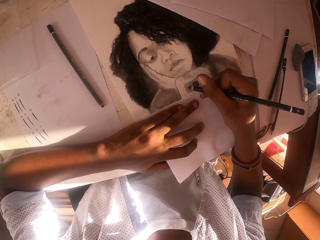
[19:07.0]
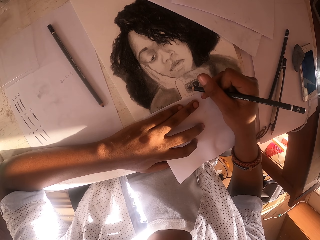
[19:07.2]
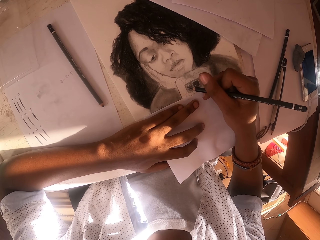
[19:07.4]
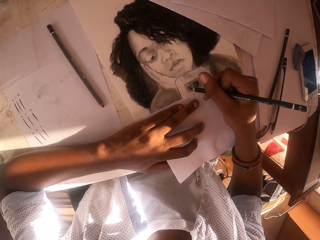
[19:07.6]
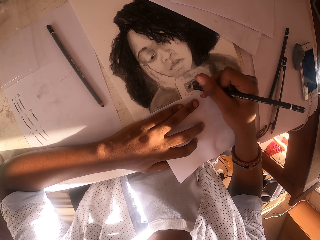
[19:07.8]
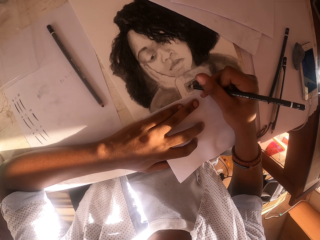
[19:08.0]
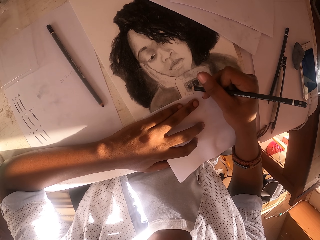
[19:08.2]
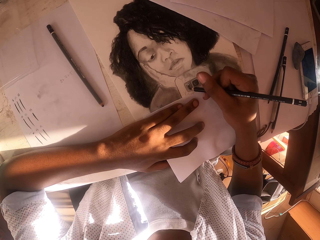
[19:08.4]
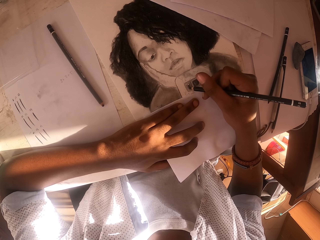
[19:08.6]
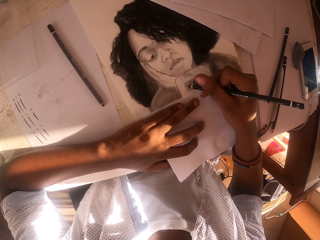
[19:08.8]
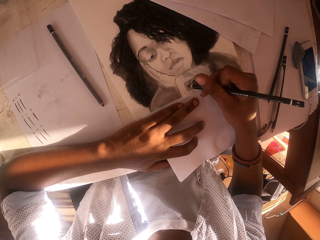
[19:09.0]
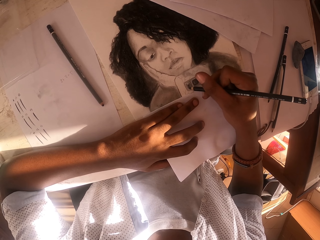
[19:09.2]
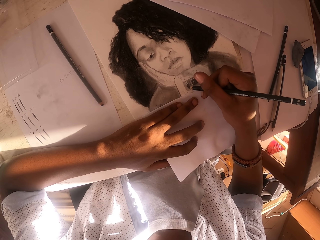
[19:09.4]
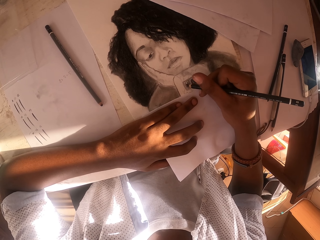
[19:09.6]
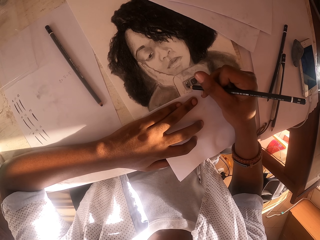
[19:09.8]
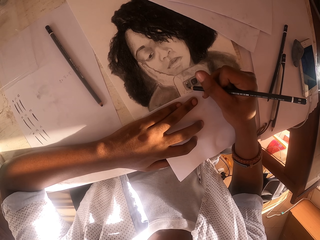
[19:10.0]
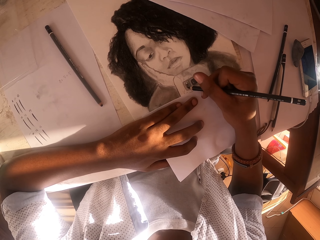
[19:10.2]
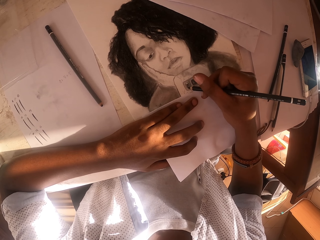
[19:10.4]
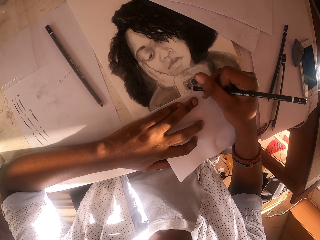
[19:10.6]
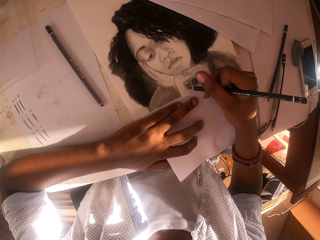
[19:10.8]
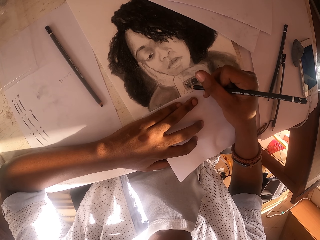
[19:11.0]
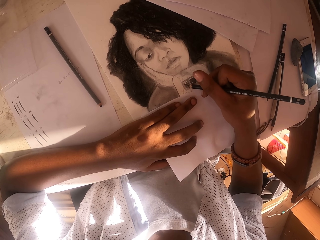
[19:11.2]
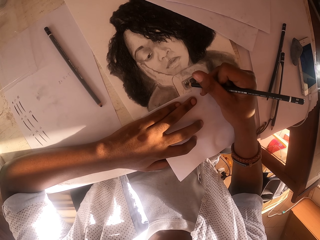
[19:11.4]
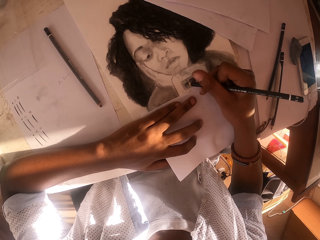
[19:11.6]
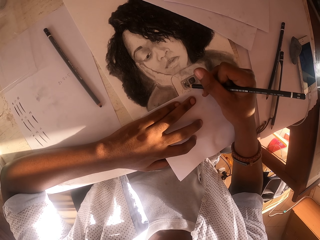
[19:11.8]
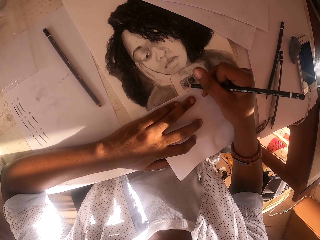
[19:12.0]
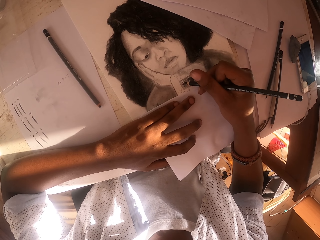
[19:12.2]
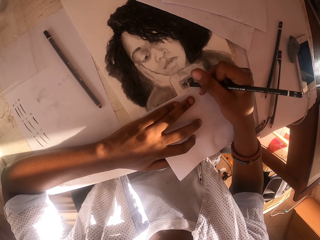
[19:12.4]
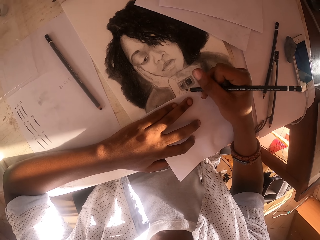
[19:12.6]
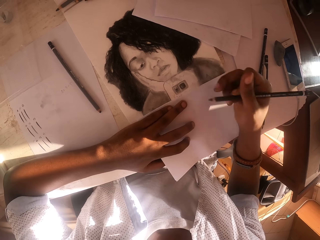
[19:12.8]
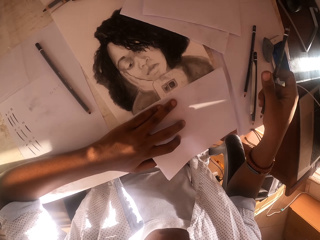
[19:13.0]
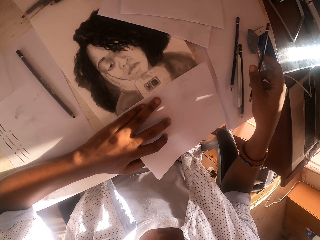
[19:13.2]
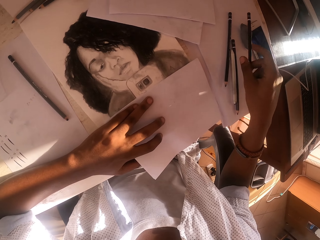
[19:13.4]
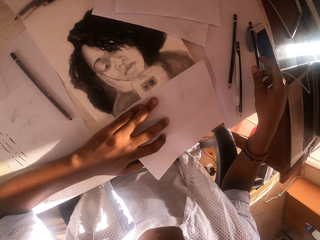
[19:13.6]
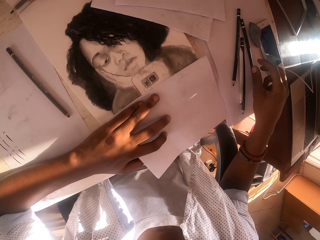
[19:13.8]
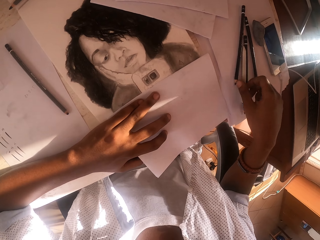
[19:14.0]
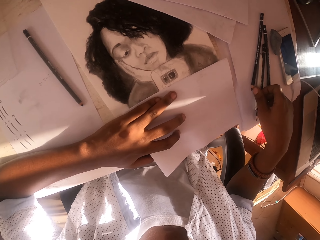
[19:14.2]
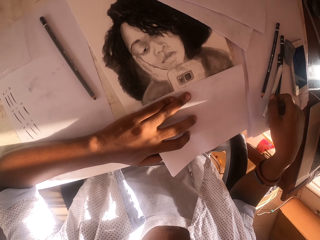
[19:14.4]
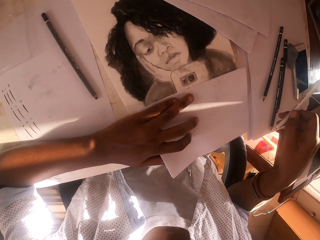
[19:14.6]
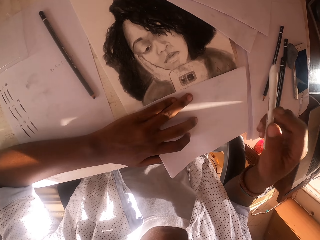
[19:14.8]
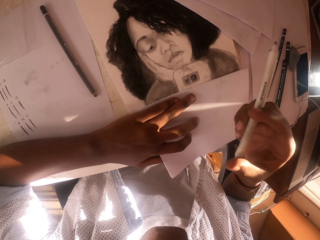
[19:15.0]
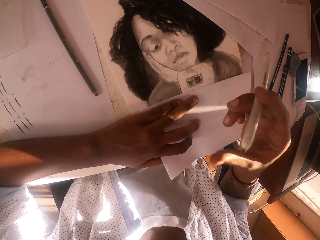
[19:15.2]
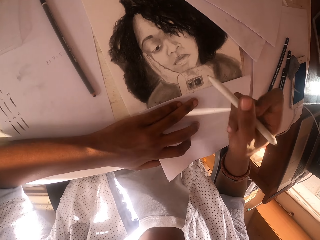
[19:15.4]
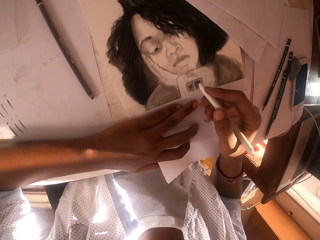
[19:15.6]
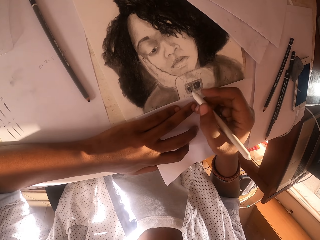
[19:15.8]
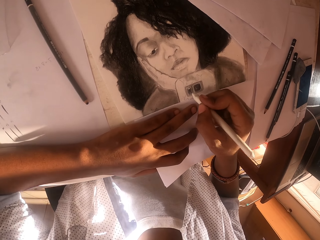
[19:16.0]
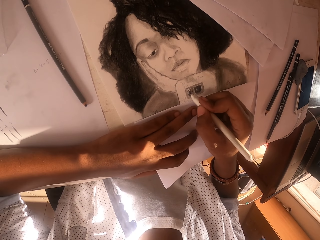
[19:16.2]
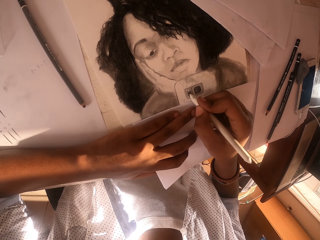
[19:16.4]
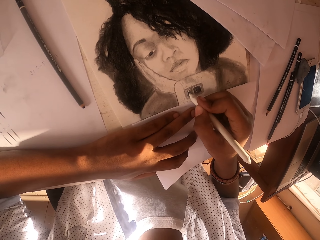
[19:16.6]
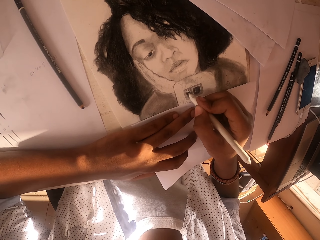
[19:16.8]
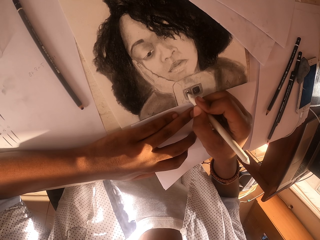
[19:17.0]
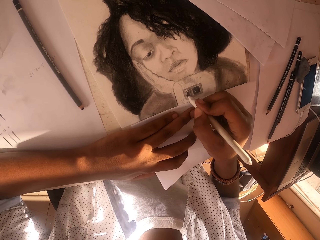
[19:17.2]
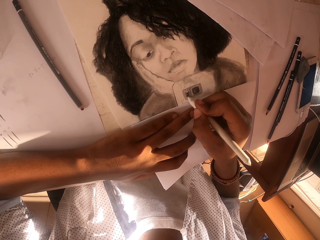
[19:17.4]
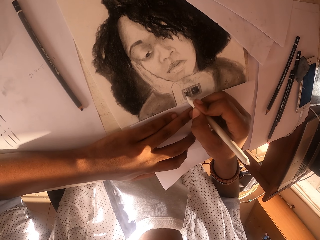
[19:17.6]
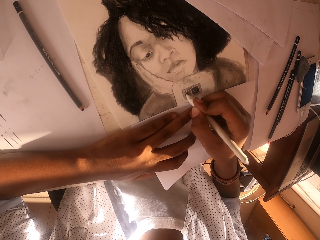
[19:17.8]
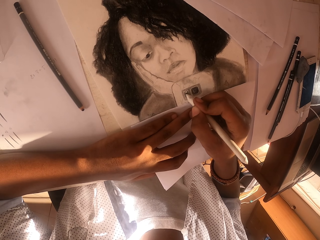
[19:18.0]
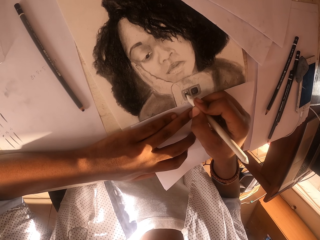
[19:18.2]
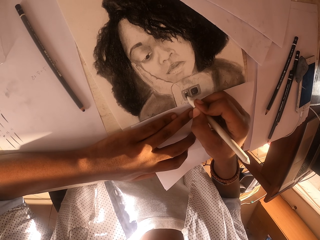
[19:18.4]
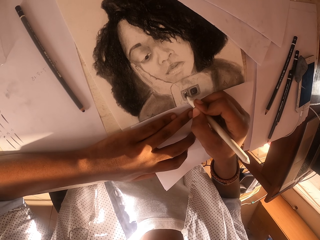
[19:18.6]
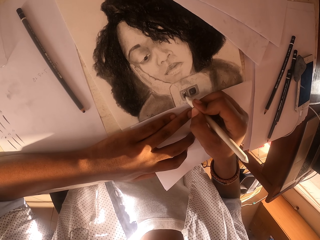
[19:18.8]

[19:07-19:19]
The camera wearer colors on a piece of paper. They drop the colored pencil on the table. They pick up a pen from the table. They color on the picture with the pen.

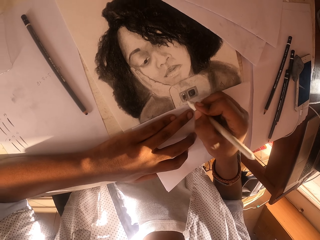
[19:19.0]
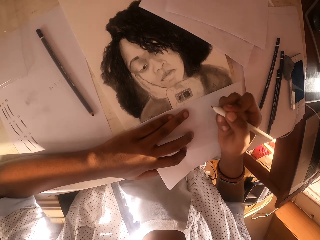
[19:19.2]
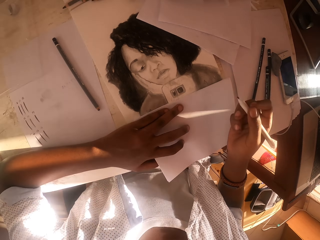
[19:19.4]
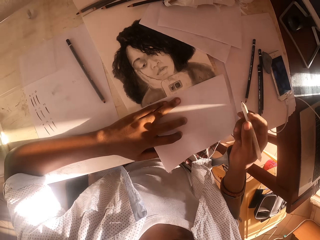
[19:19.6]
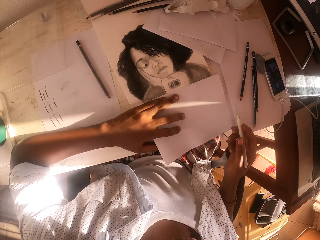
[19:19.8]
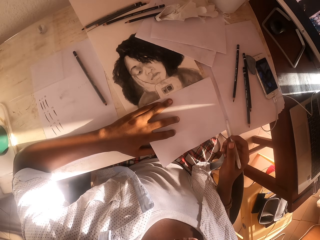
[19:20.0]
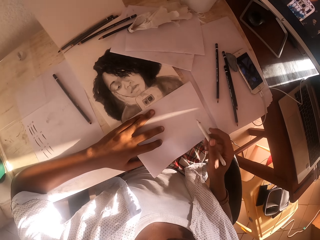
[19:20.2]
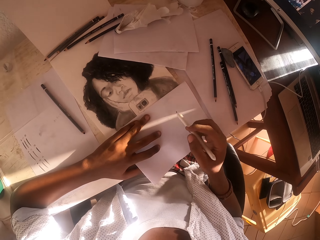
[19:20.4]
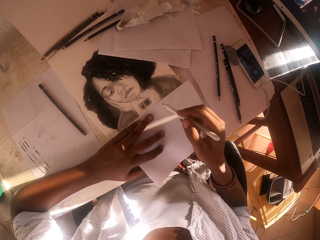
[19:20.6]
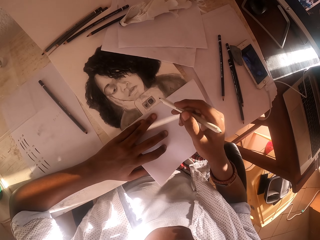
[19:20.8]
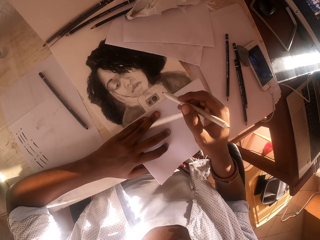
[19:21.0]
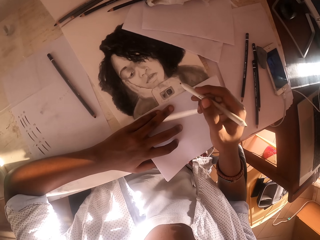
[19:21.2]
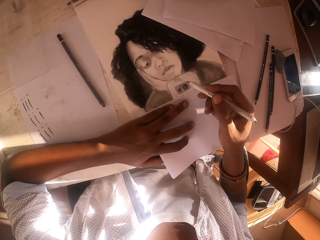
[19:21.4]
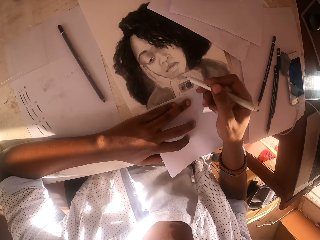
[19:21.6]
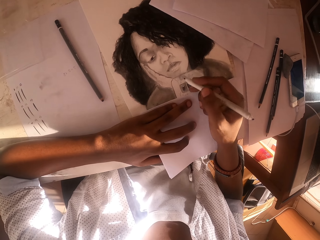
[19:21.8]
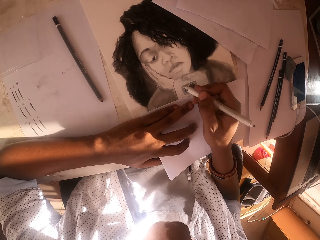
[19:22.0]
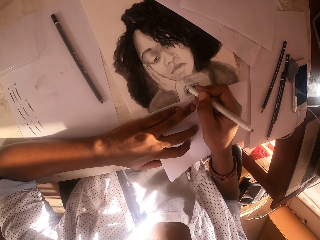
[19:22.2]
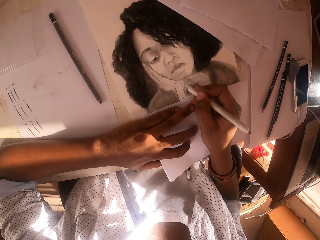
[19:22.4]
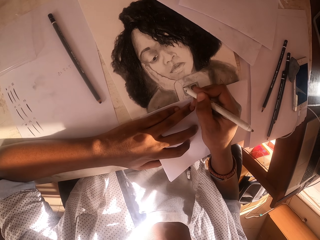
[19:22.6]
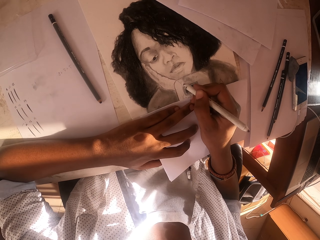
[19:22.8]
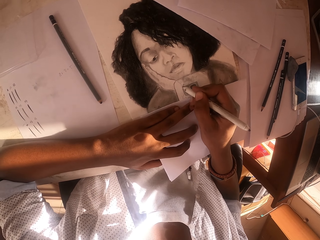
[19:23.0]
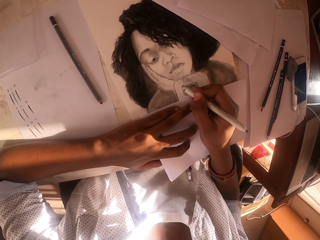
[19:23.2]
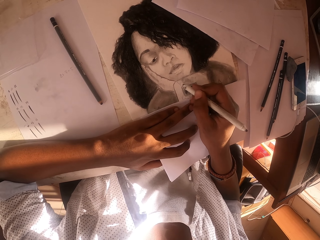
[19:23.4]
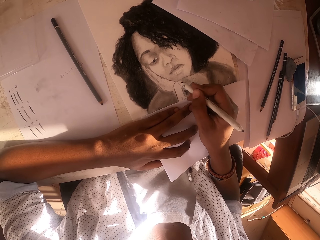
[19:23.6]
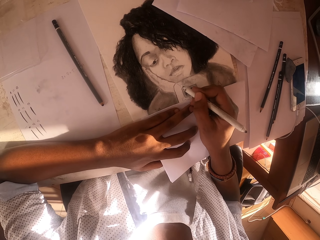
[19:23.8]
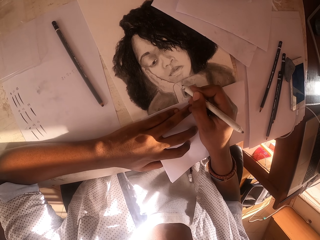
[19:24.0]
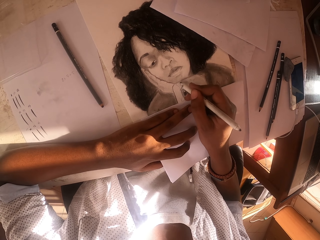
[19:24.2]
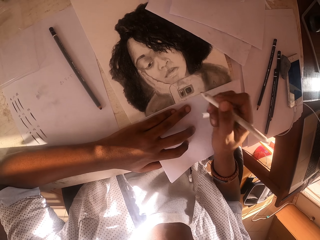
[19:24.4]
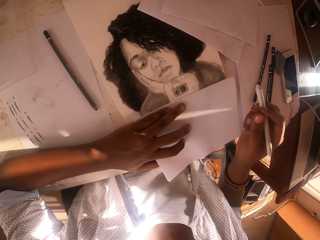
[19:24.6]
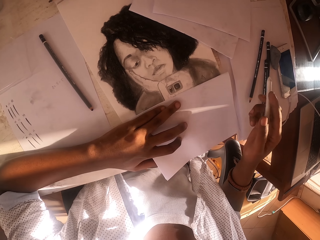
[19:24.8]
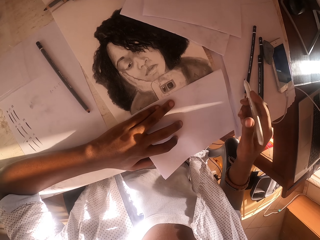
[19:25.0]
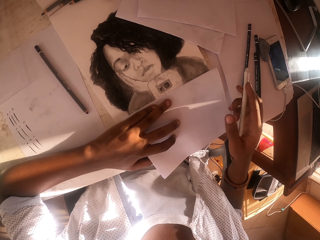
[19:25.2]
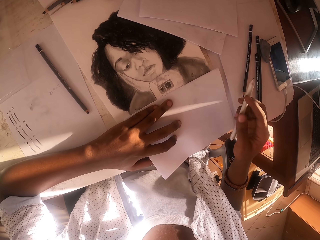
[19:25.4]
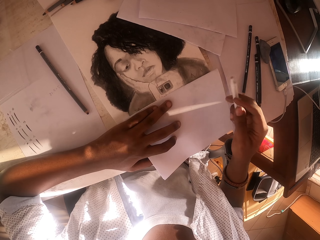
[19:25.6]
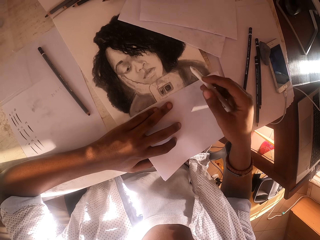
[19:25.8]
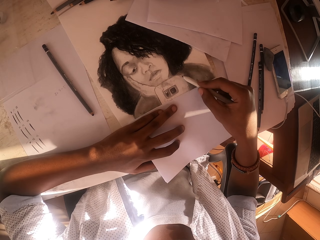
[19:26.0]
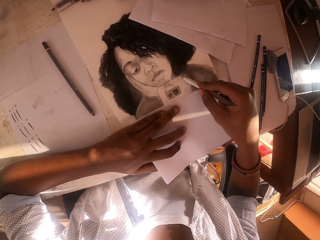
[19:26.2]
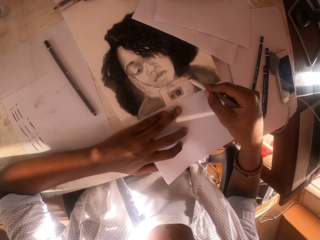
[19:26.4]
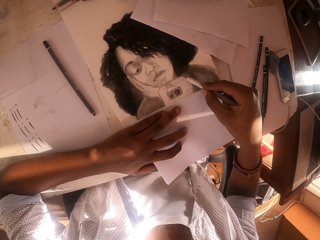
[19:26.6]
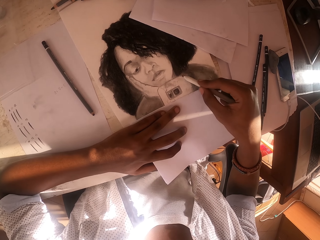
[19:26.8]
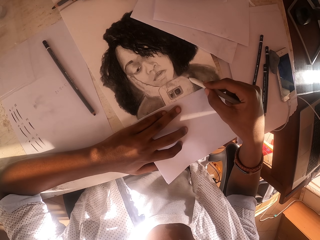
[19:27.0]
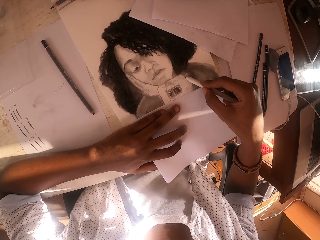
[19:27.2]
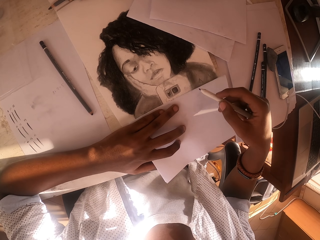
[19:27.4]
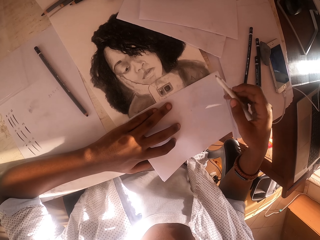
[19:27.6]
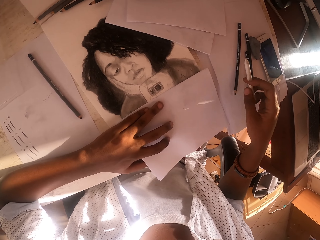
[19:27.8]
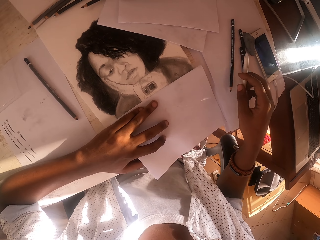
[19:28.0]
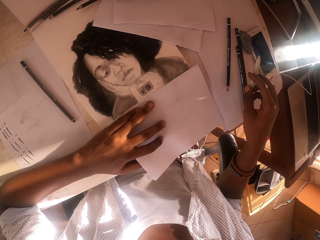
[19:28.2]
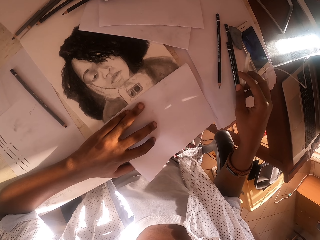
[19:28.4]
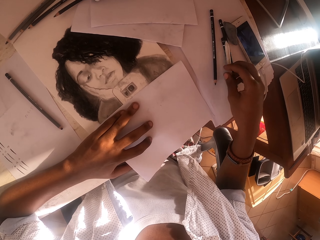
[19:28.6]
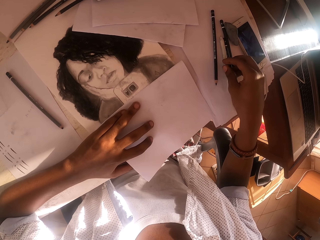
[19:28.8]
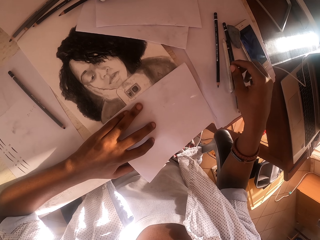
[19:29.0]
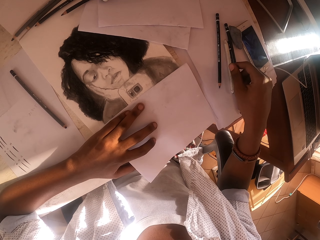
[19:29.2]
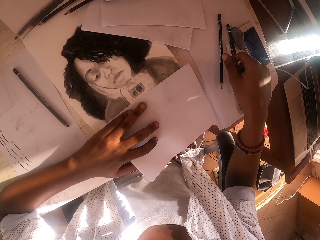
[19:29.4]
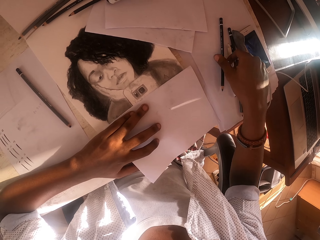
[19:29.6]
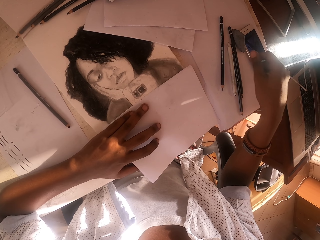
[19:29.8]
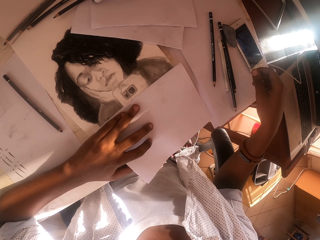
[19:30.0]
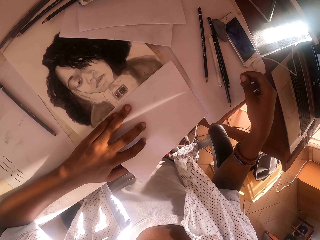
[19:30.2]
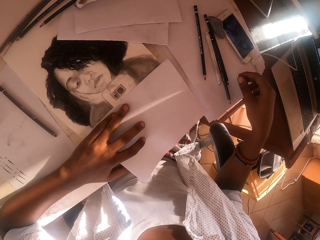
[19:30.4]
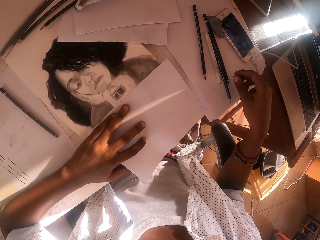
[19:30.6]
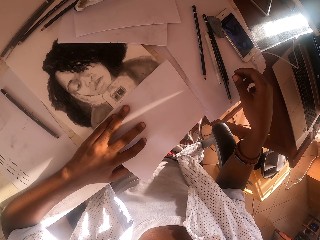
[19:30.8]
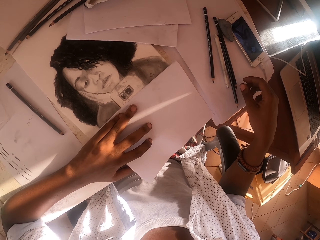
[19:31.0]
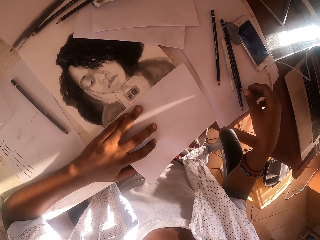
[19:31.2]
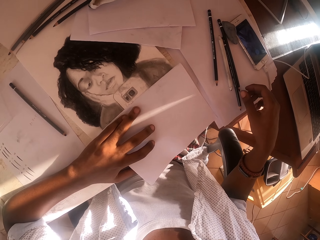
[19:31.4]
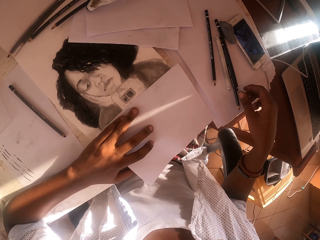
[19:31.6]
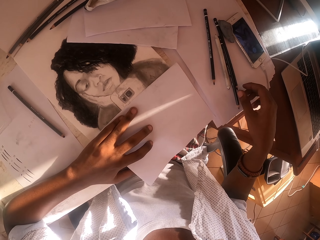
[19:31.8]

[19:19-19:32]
The camera wearer moves his hand aside. He moves the pen towards the picture. He colors the picture with the pen. He moves the pen aside and slants the pen. He colors the picture with the pen. He drops the pen on the table.
